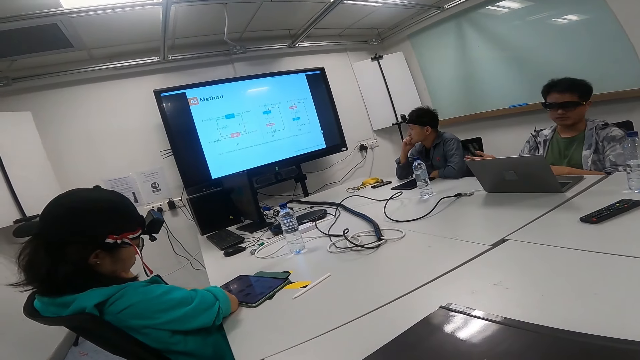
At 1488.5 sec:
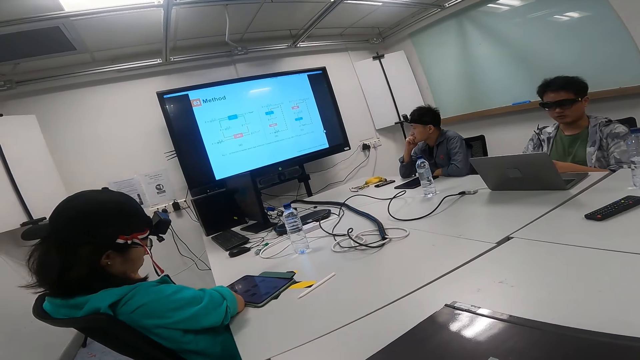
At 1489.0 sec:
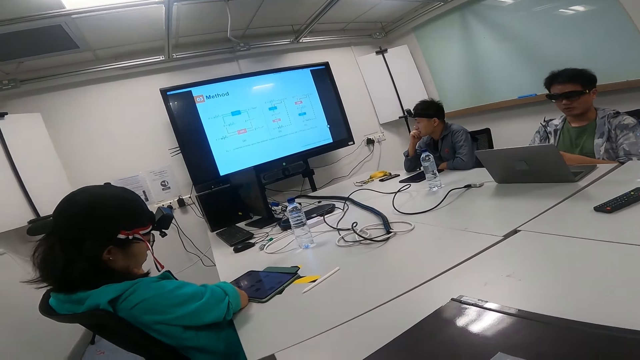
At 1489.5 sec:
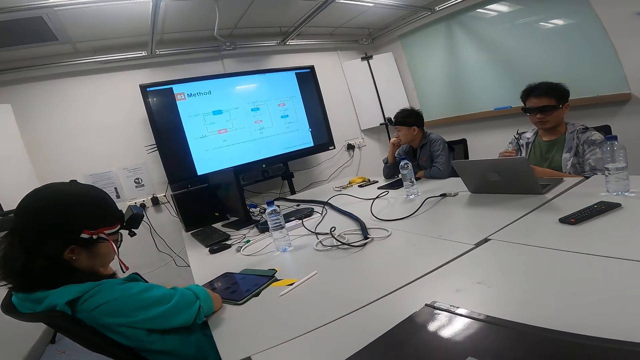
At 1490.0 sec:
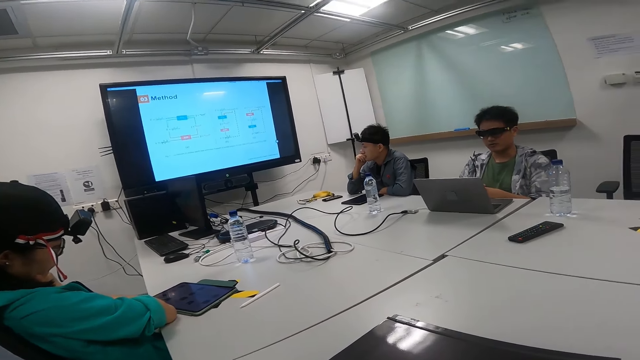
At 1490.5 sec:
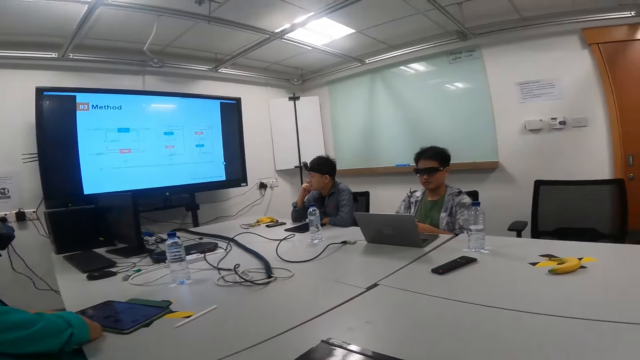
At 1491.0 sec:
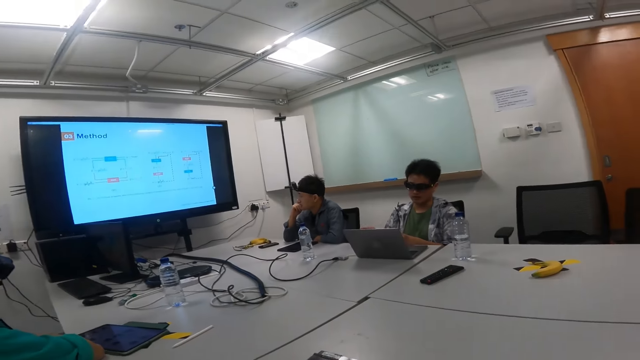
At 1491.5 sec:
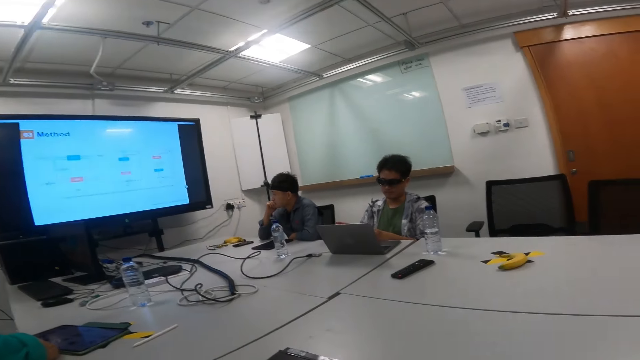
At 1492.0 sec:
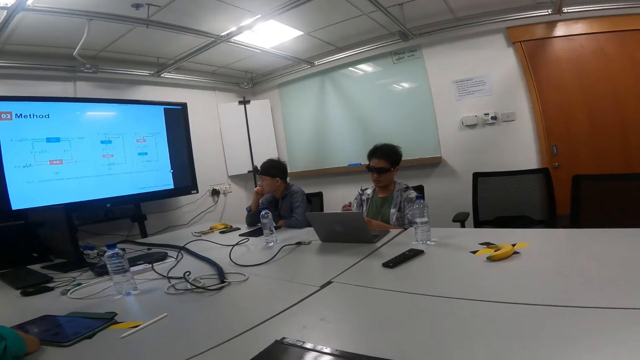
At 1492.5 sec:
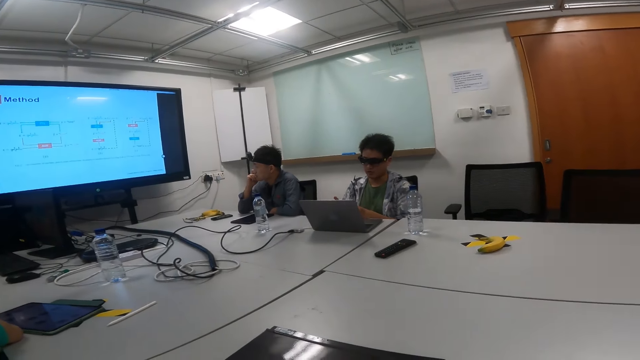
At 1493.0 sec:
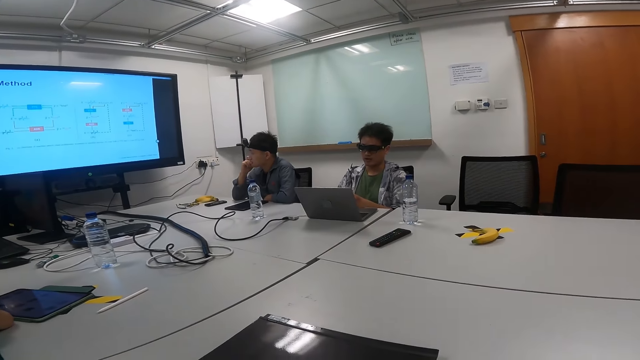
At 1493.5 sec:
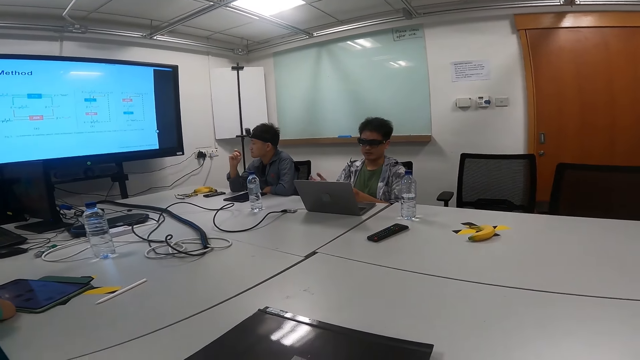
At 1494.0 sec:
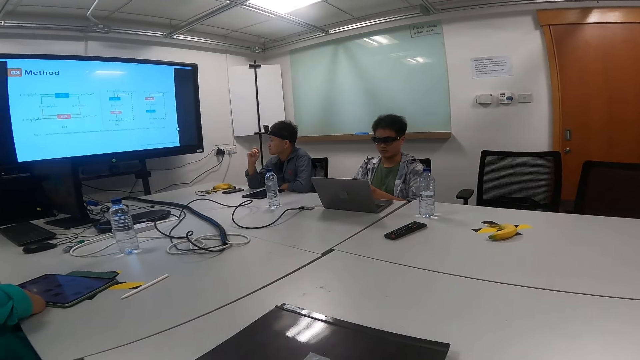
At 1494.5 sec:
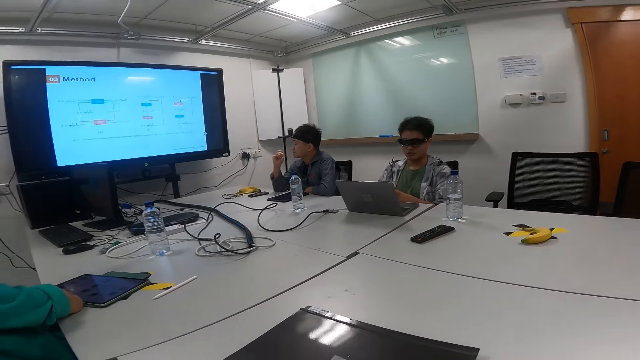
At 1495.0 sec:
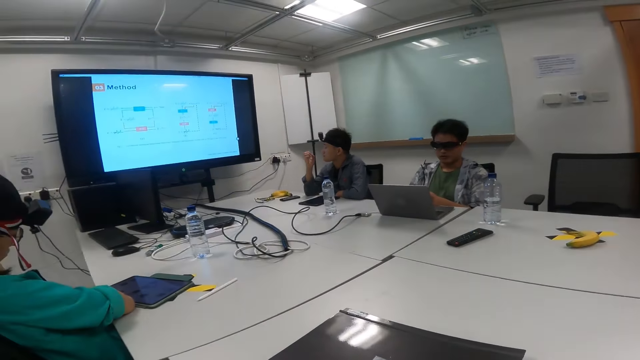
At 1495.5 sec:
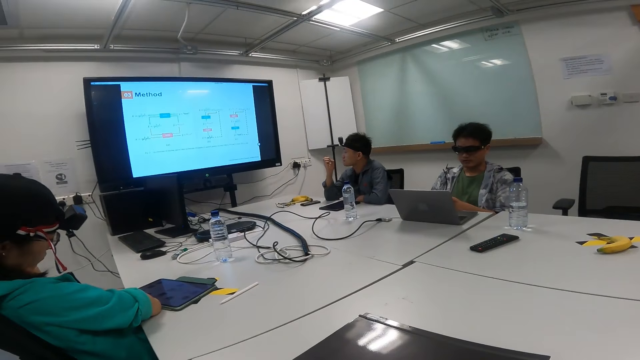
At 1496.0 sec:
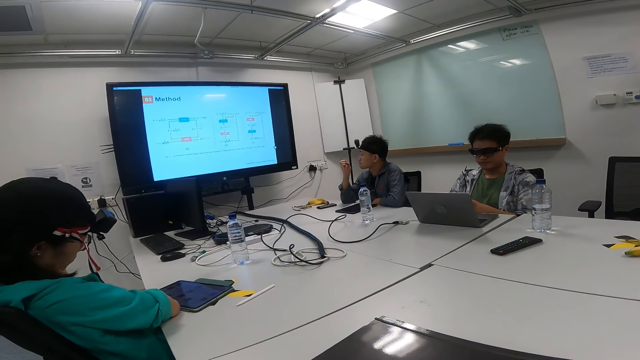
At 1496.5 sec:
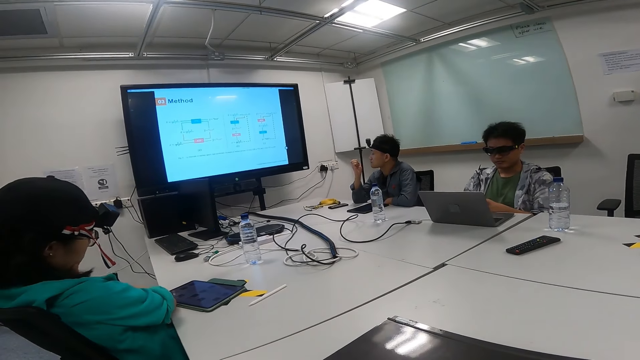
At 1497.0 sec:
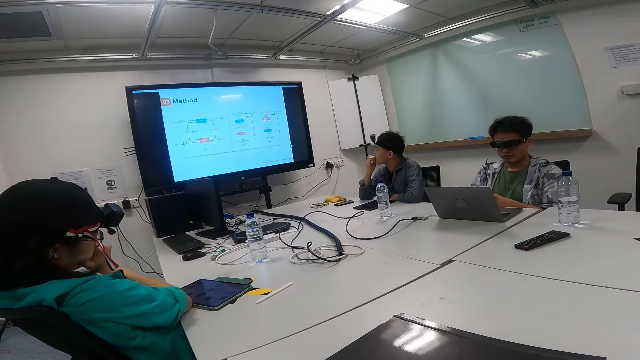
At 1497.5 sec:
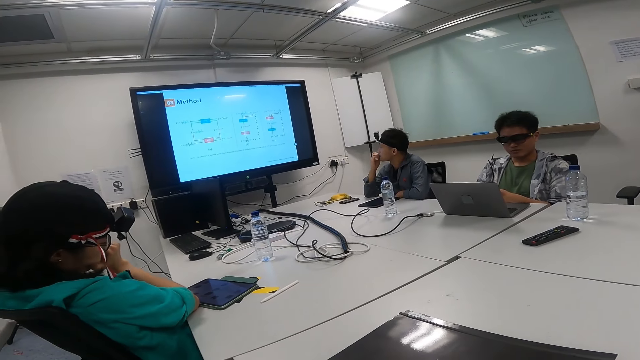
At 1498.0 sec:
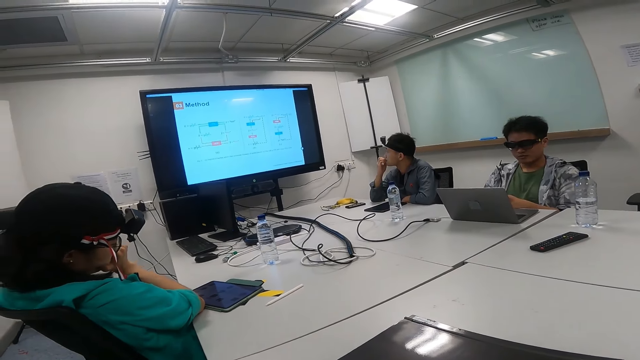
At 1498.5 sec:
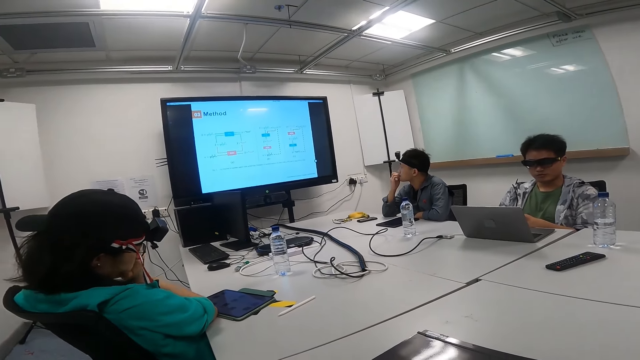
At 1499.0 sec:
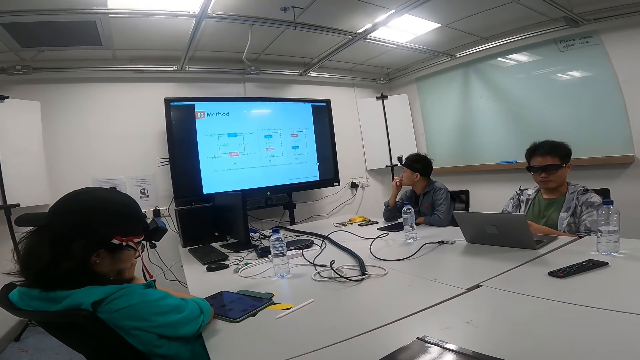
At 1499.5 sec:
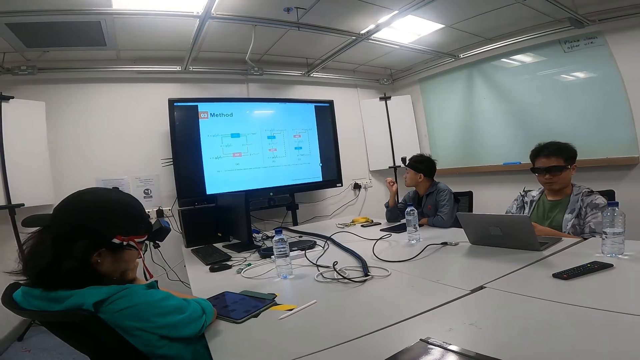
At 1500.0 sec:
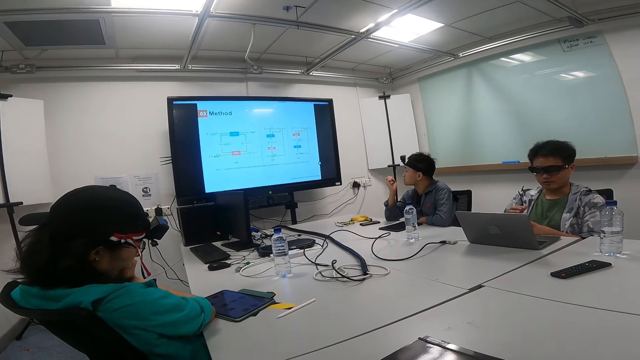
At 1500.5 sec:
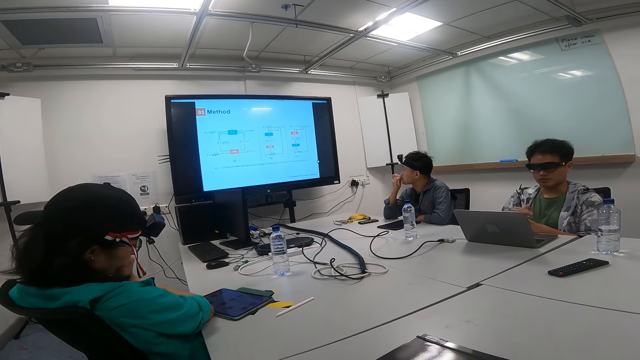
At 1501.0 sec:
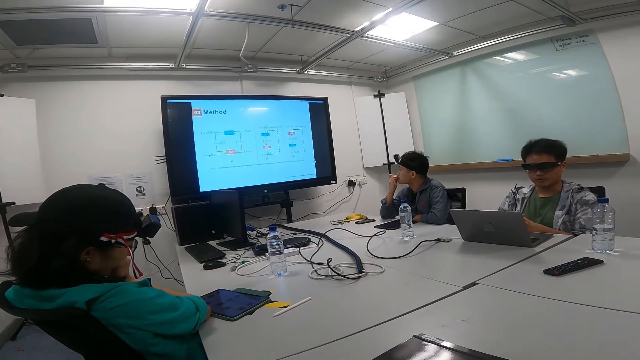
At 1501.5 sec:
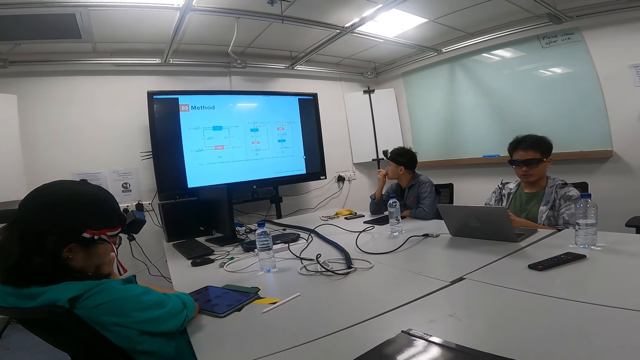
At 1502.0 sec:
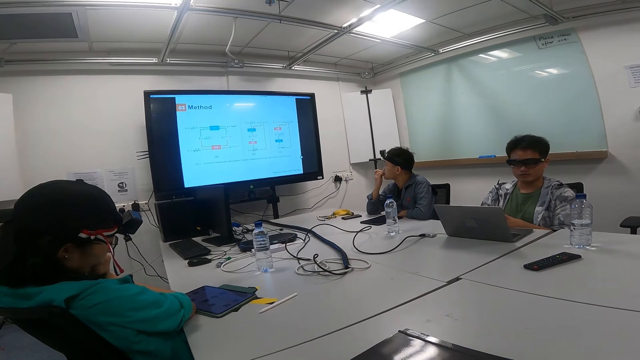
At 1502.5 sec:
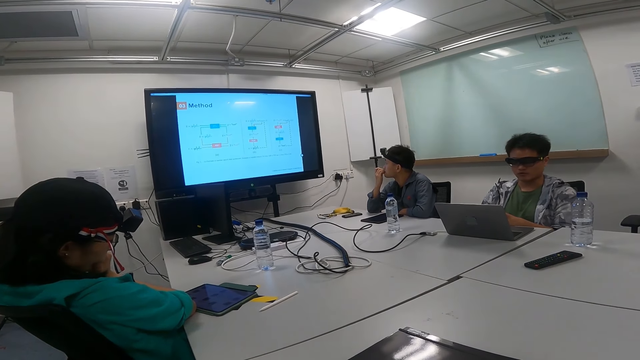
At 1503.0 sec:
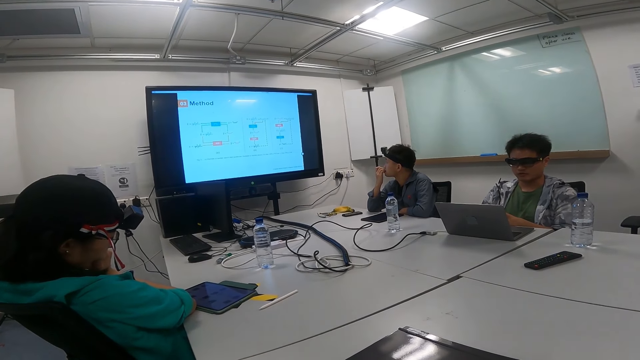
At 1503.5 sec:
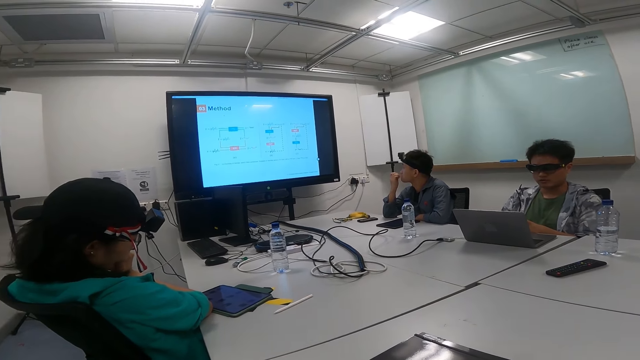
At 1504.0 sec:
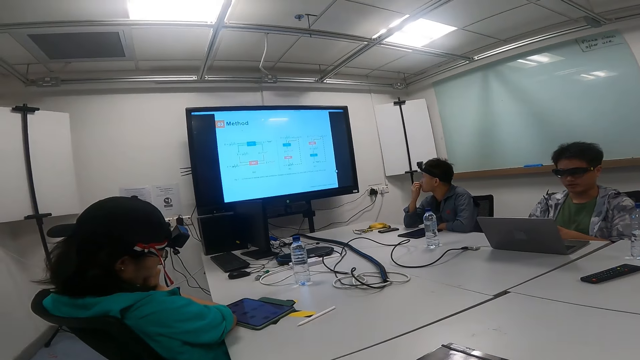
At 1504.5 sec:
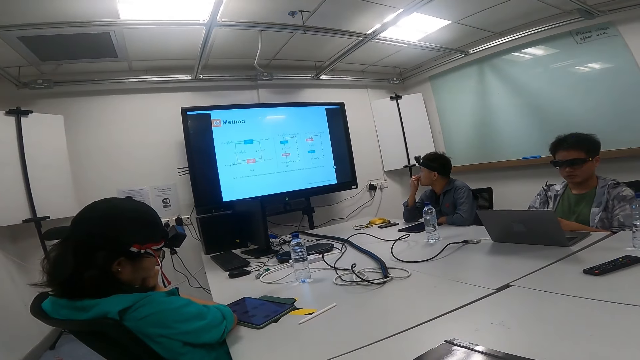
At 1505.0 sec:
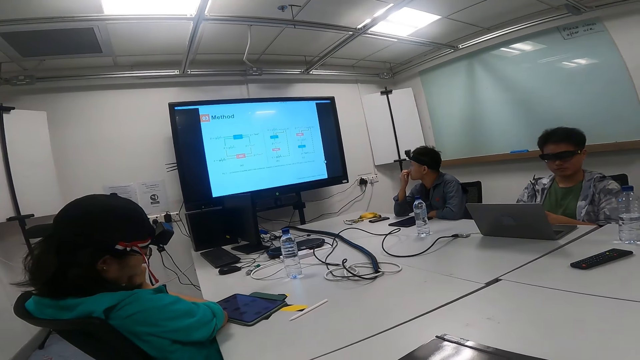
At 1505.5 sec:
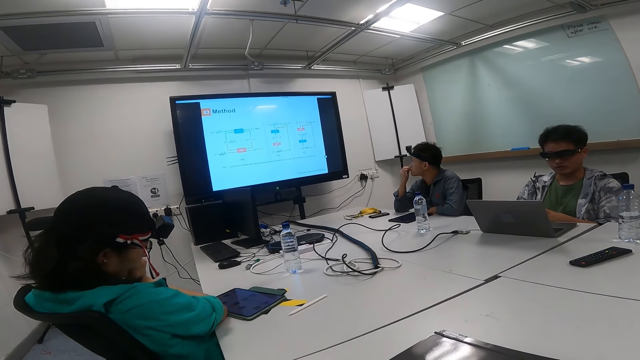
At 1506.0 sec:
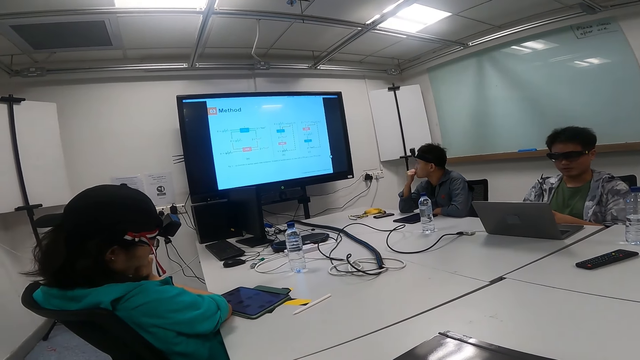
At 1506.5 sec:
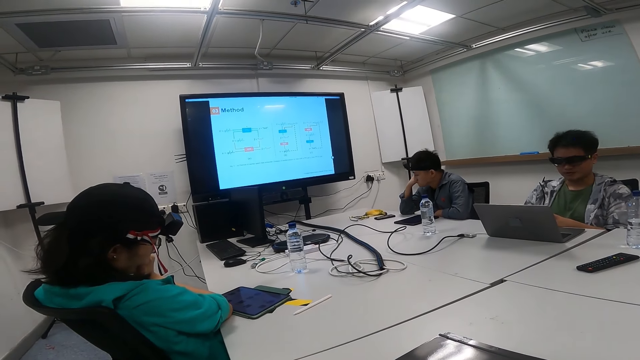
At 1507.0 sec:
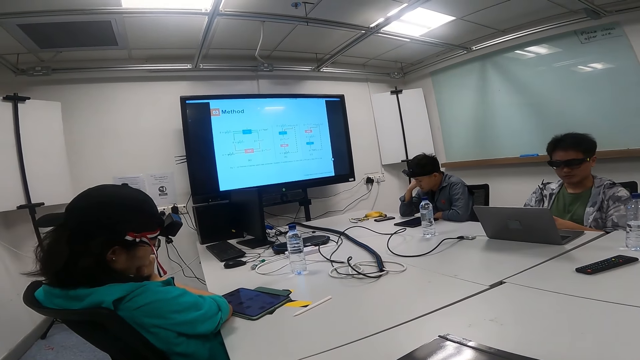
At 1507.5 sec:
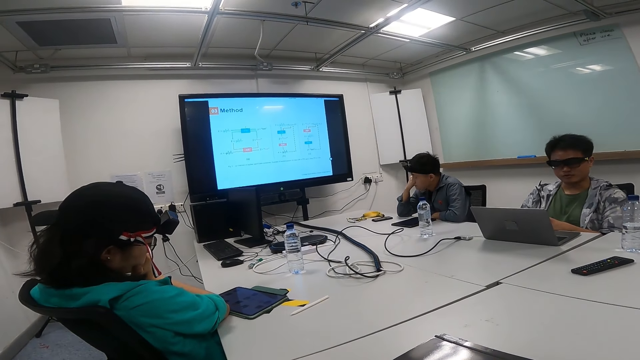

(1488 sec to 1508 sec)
The camera wearer looks at a person. They look at a screen. Another person looks at his hand, bites nails, and looks at the table.
